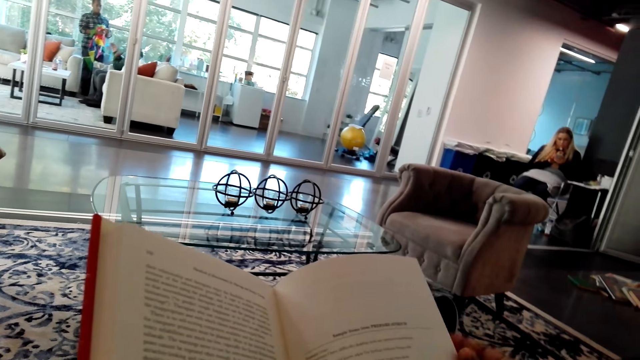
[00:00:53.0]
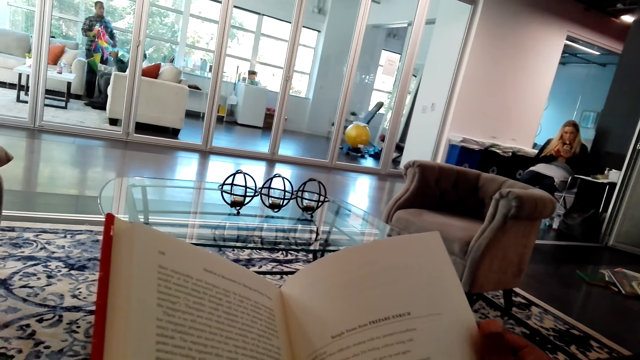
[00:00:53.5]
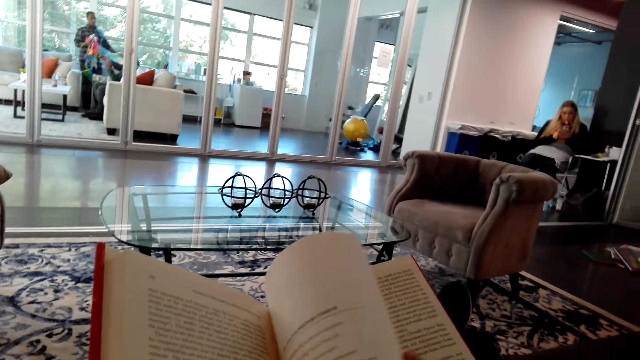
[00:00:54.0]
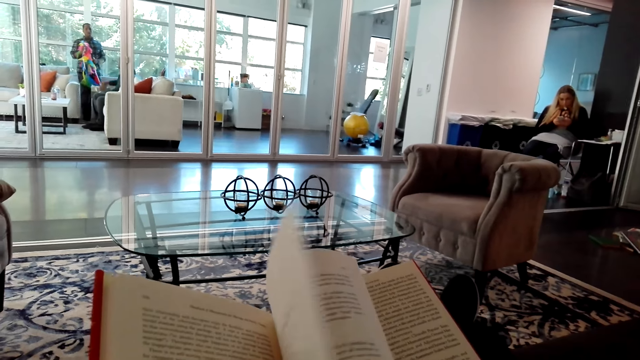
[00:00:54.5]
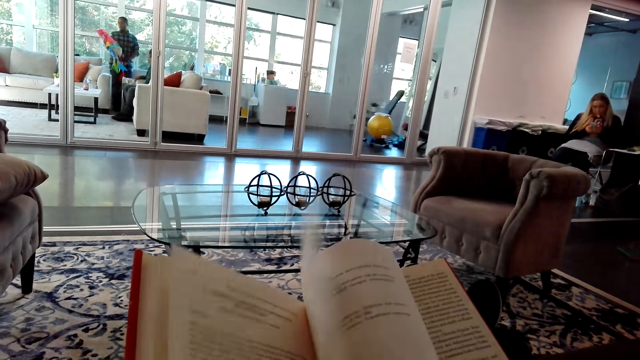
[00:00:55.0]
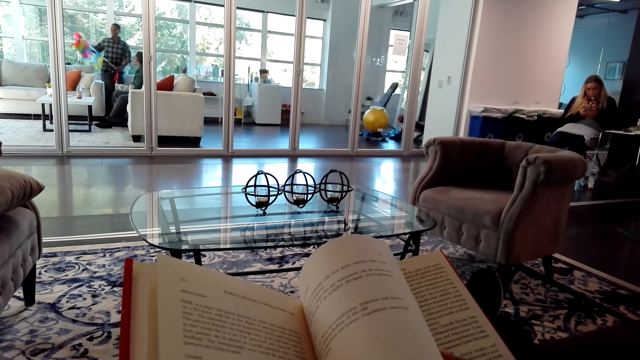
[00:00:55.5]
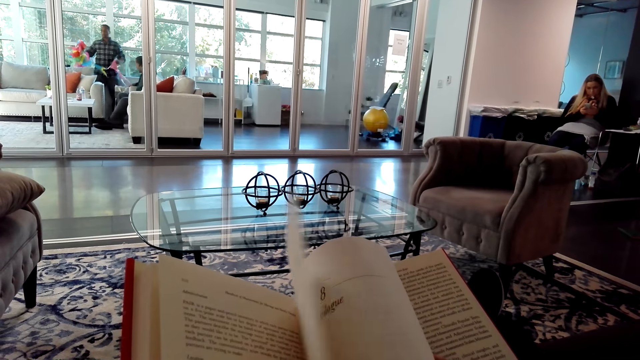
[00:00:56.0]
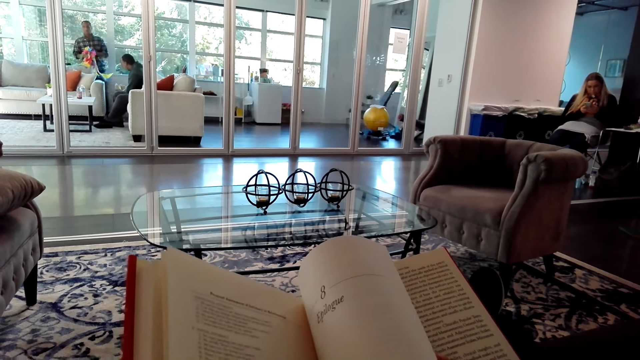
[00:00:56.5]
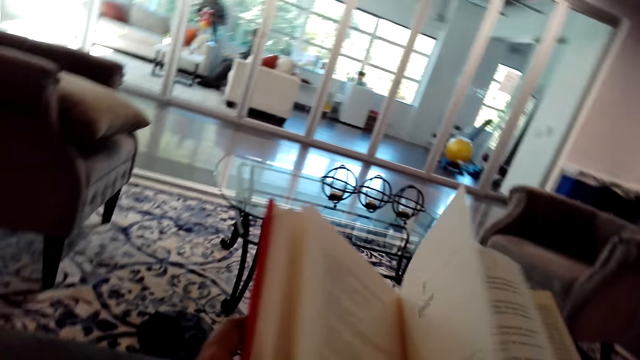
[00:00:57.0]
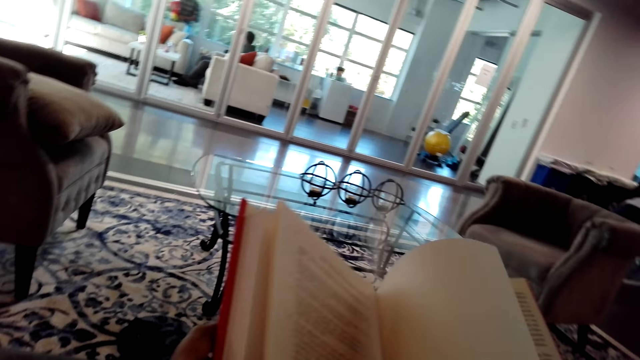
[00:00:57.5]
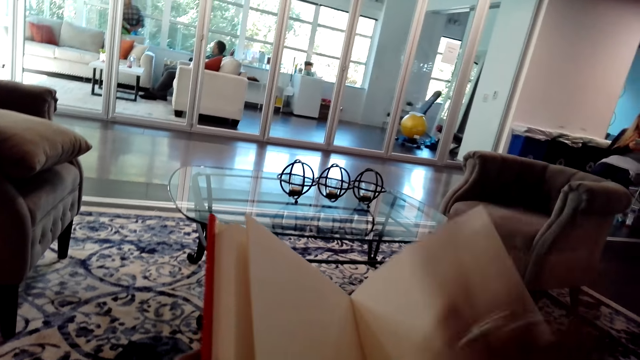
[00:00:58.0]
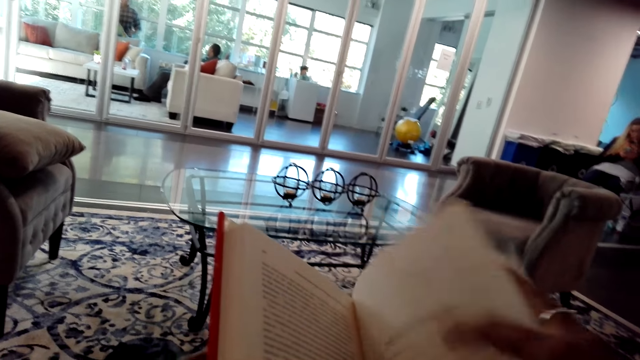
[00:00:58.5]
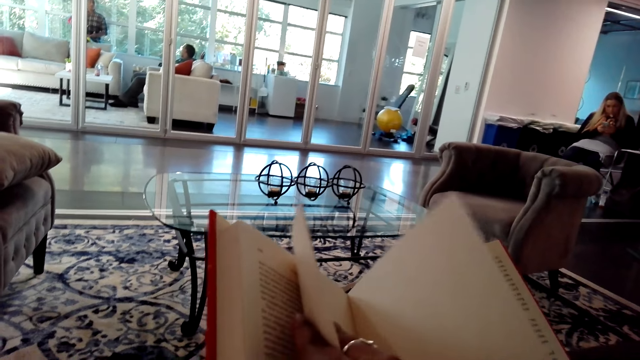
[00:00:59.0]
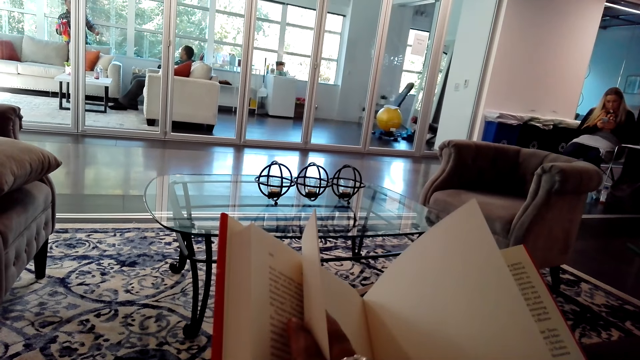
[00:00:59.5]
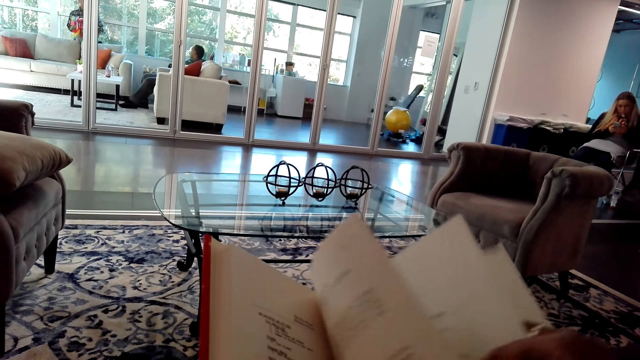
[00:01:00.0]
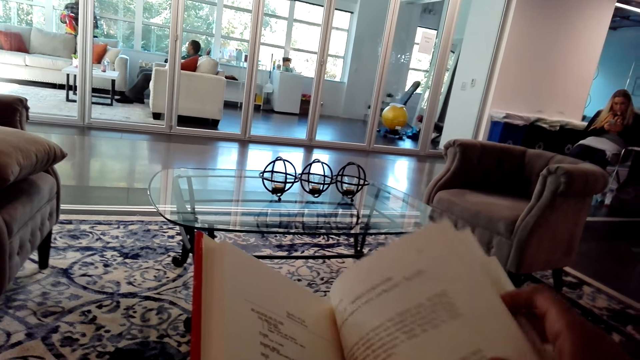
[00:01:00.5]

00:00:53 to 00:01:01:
The camera wearer opens the pages of a book.

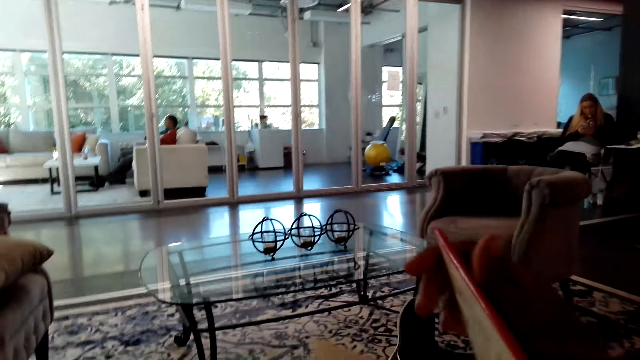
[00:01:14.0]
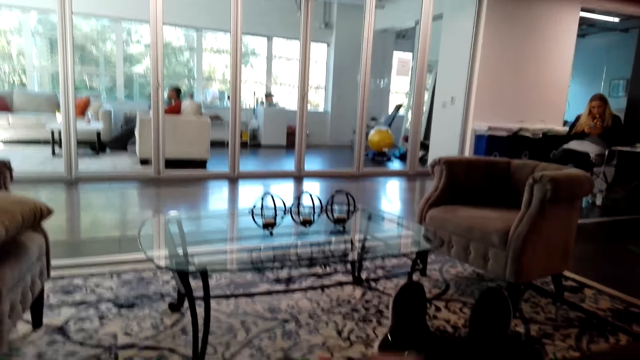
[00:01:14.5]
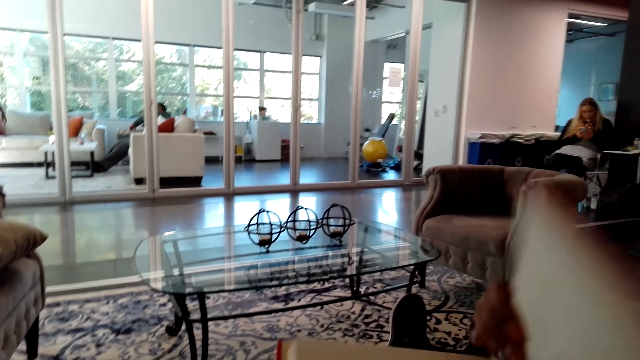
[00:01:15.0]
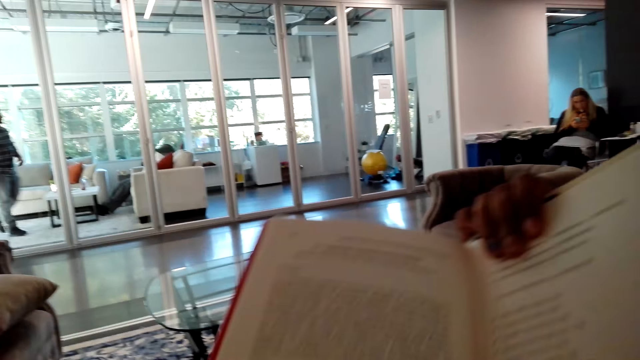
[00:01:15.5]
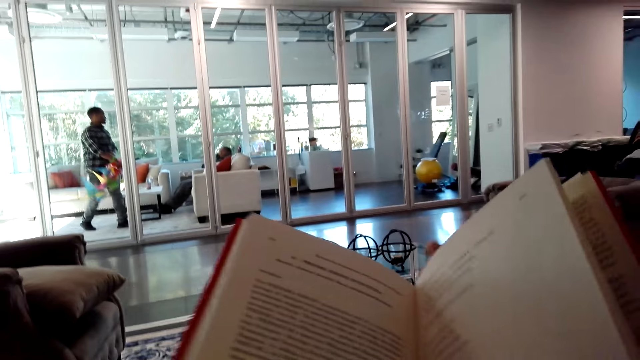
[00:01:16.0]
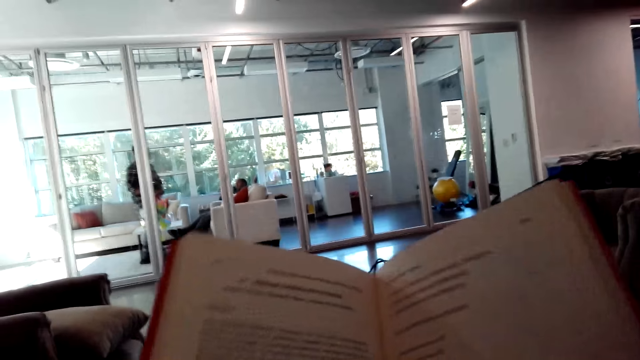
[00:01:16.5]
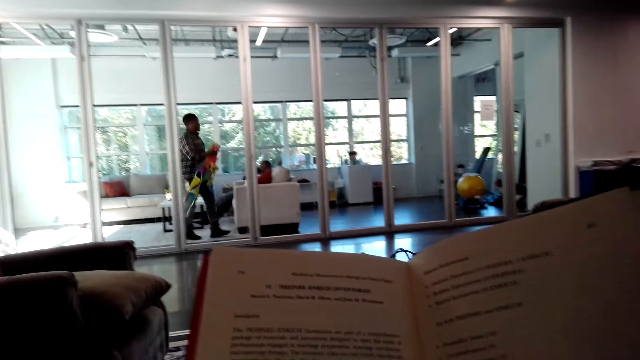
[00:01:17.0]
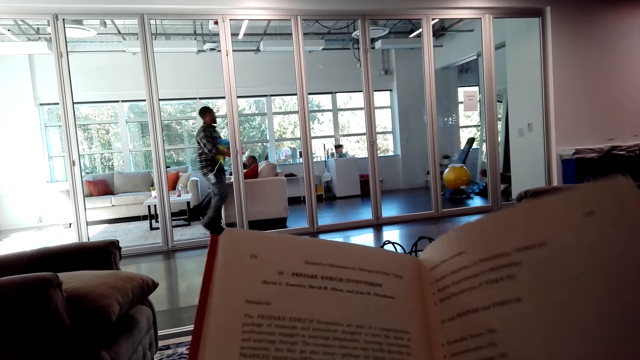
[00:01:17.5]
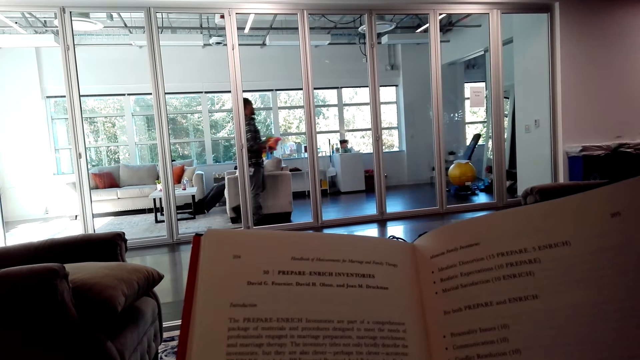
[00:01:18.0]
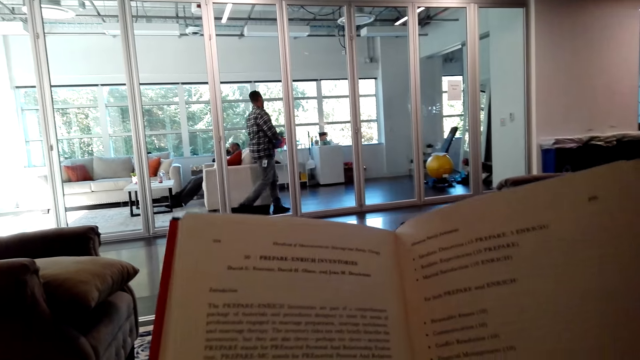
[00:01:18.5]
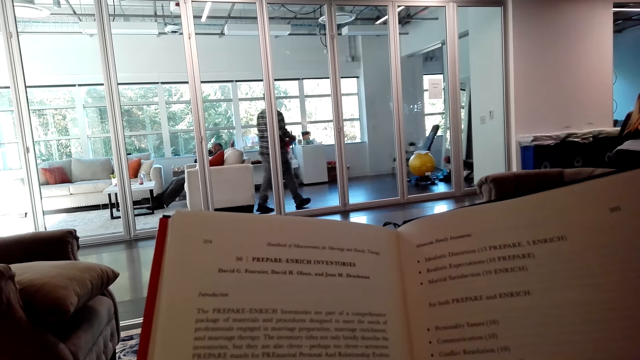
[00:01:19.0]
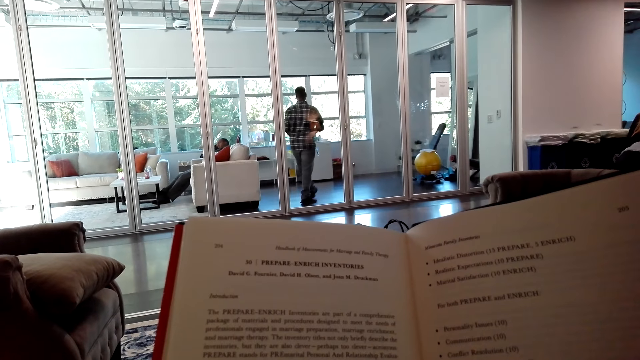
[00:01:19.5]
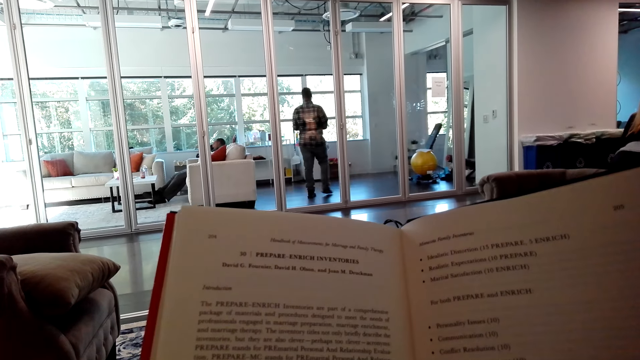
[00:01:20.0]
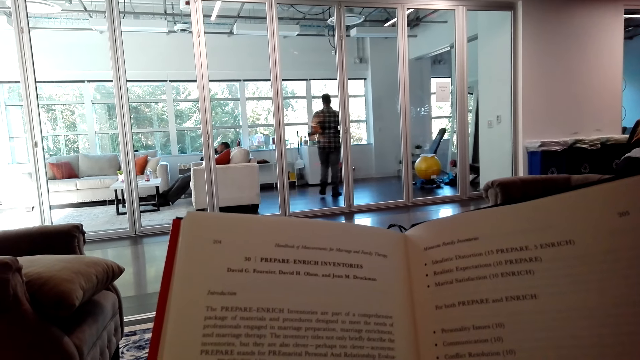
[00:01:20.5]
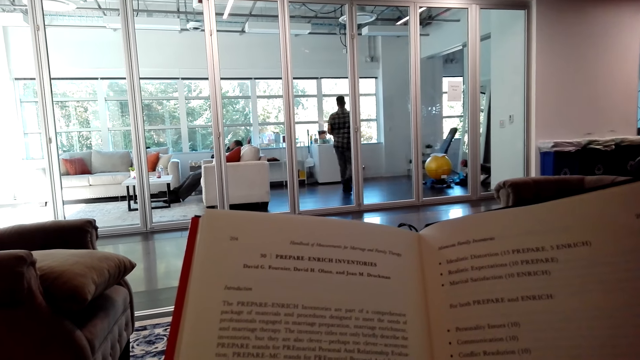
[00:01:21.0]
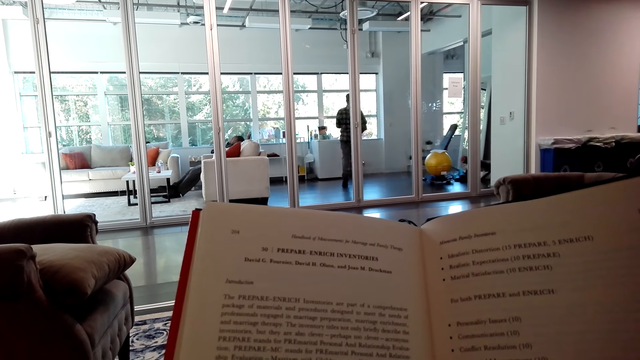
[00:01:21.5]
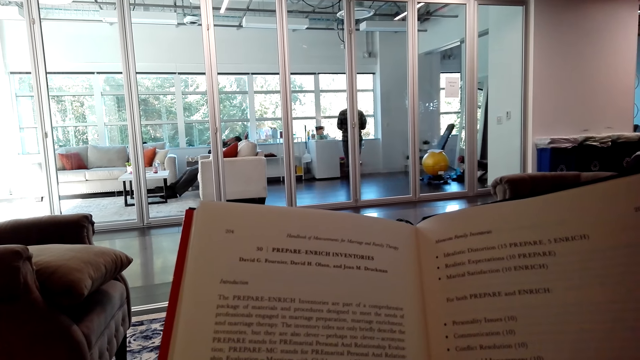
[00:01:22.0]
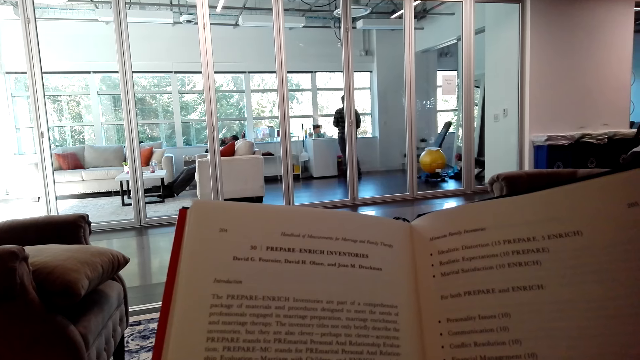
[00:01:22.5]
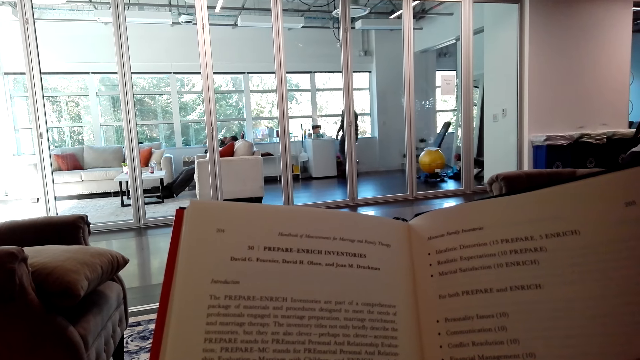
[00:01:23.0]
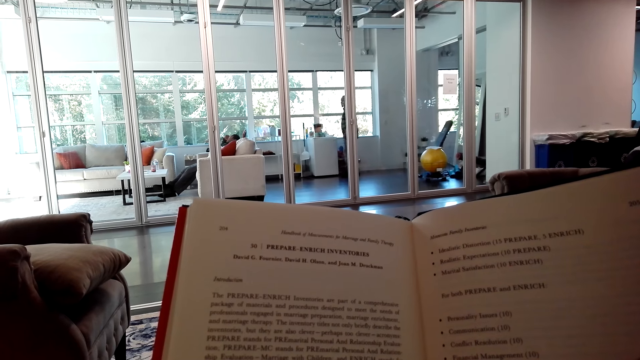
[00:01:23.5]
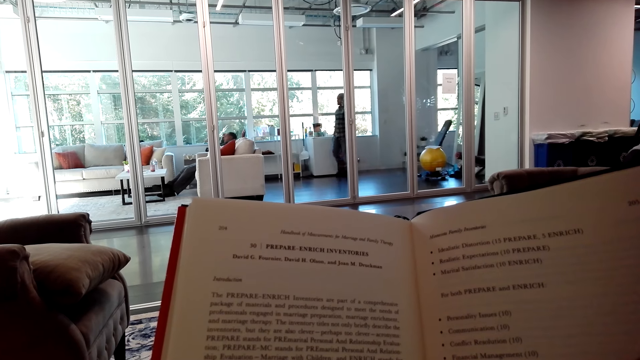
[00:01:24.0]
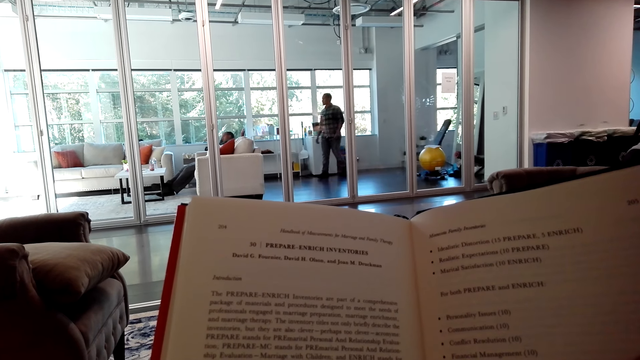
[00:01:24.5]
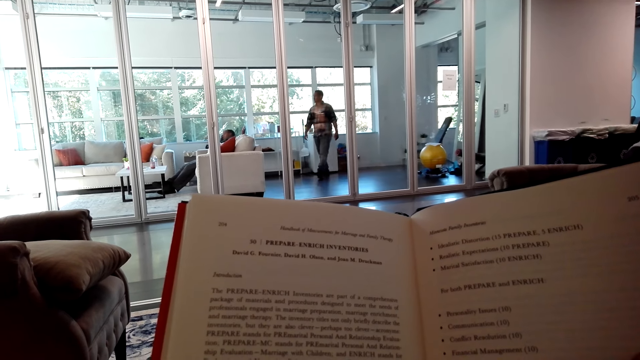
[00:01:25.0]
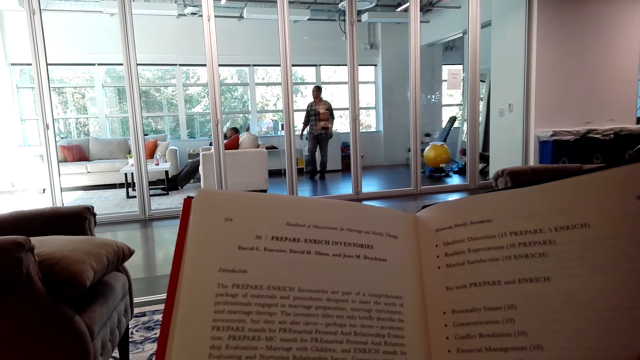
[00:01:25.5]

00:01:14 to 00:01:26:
The camera wearer reads a book. They slightly raise the book. They read the book. They stare at the book.
